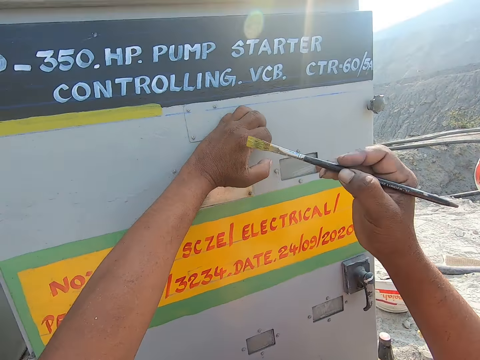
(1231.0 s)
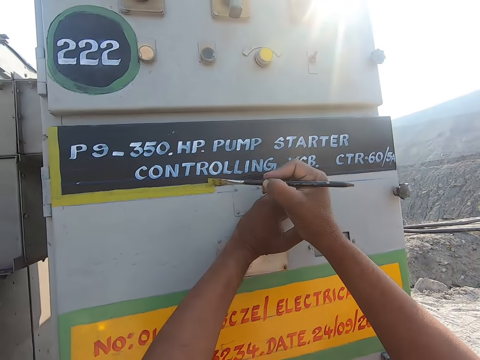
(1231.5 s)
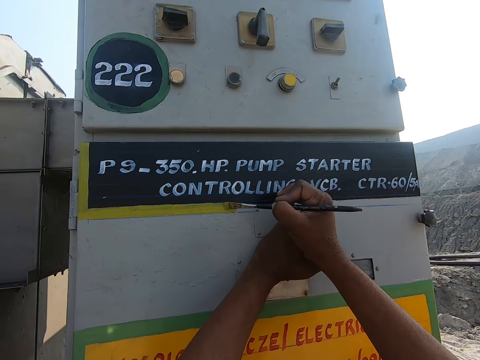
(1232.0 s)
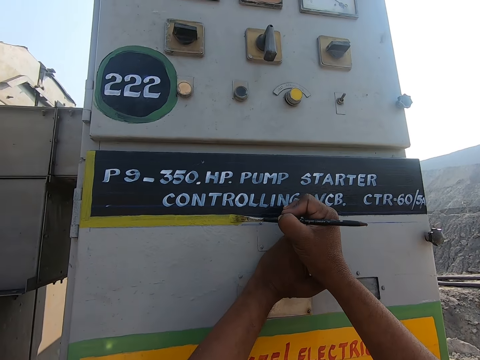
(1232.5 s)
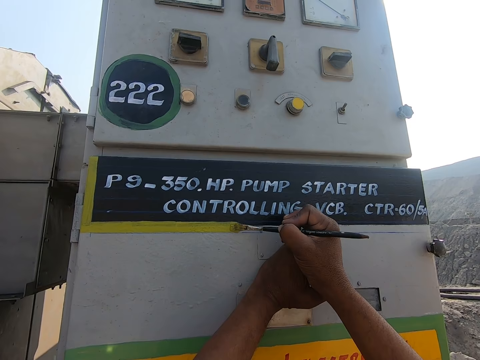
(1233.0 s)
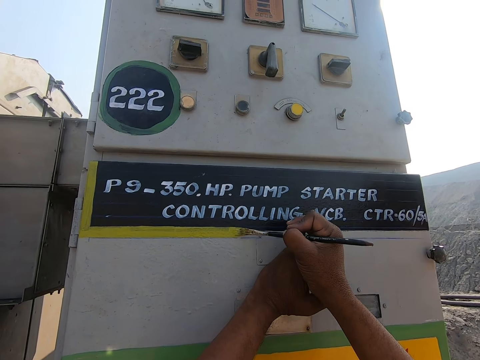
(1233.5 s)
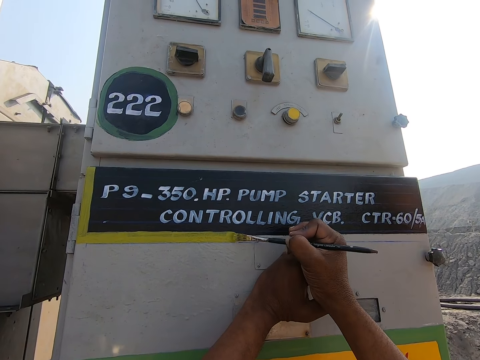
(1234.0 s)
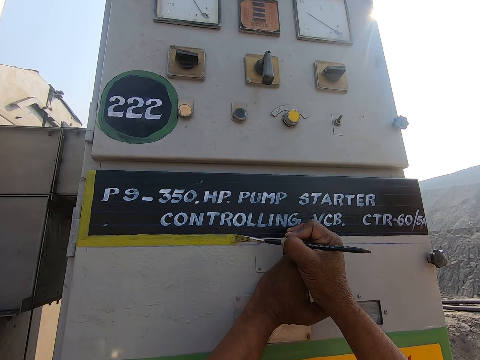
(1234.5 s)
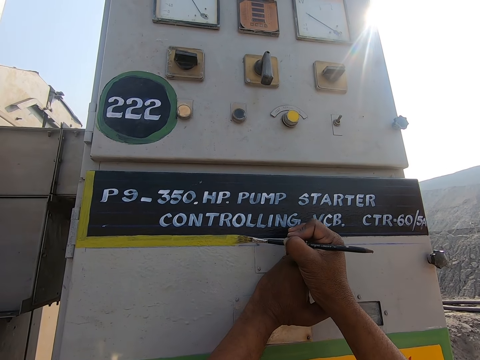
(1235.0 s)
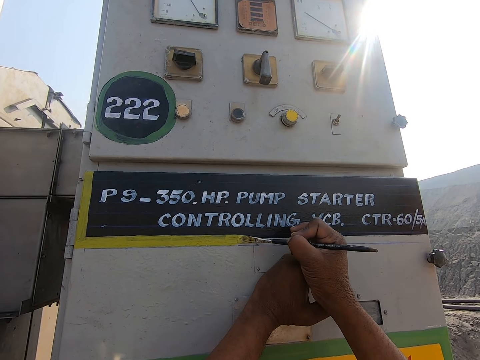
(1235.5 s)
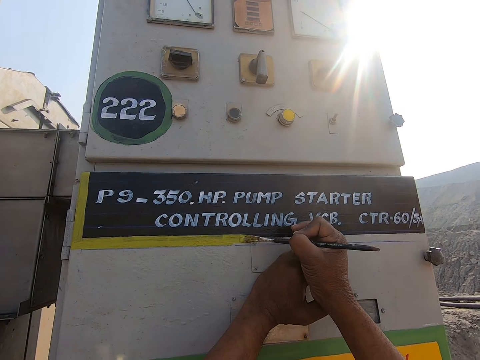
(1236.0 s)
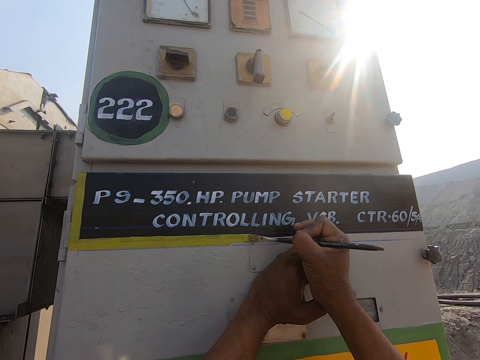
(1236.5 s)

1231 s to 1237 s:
The camera wearer paints the door with a paint brush.

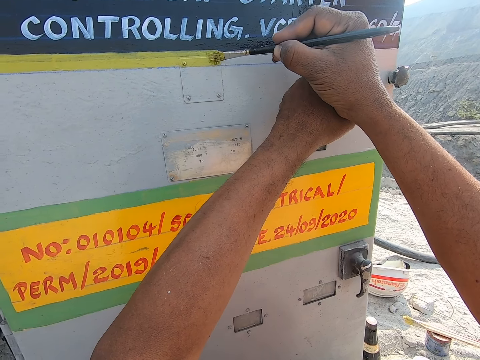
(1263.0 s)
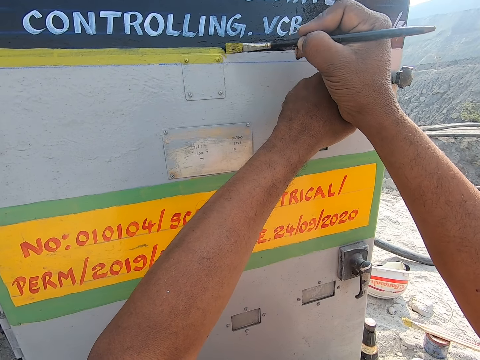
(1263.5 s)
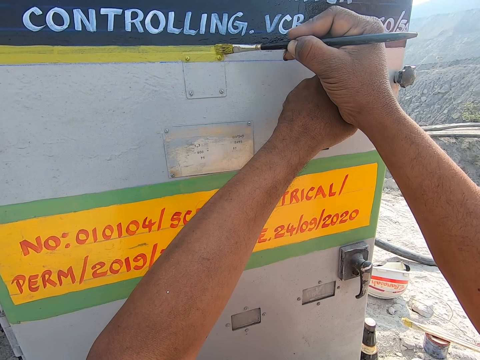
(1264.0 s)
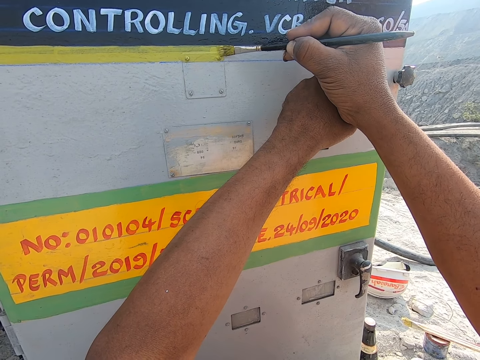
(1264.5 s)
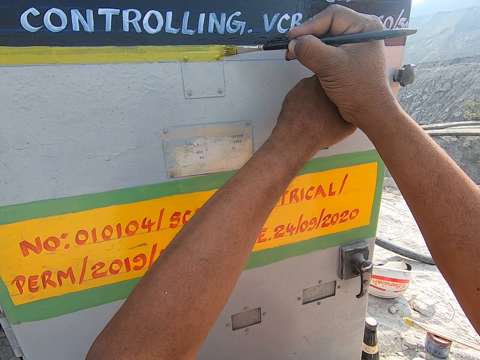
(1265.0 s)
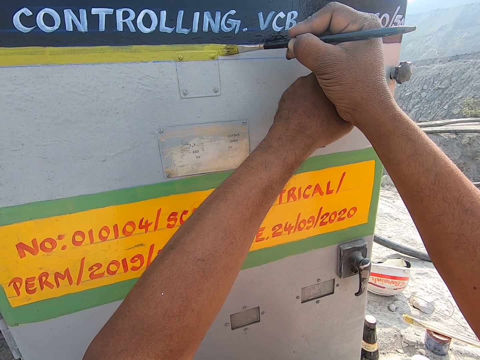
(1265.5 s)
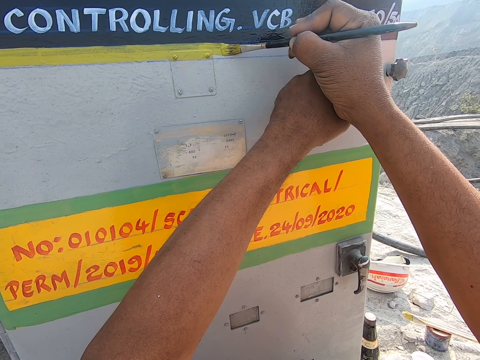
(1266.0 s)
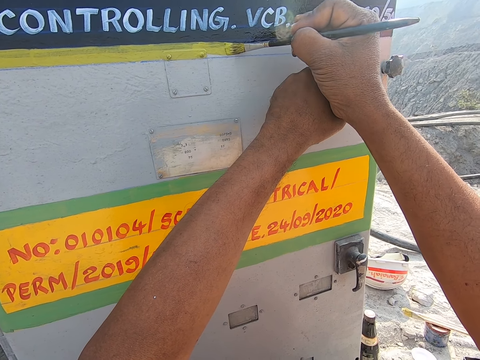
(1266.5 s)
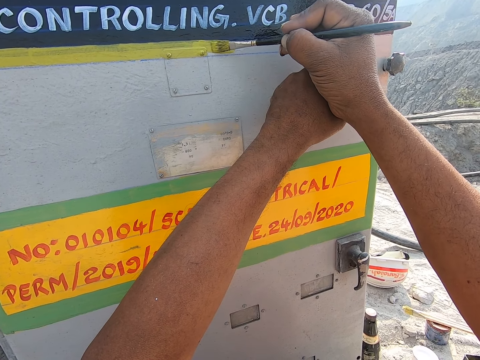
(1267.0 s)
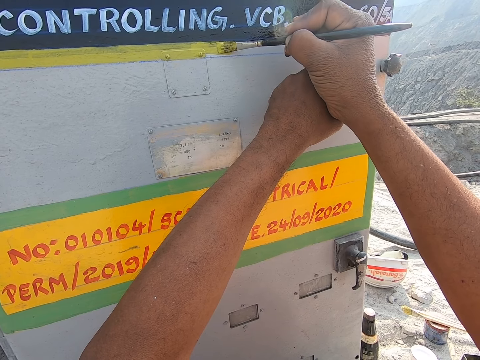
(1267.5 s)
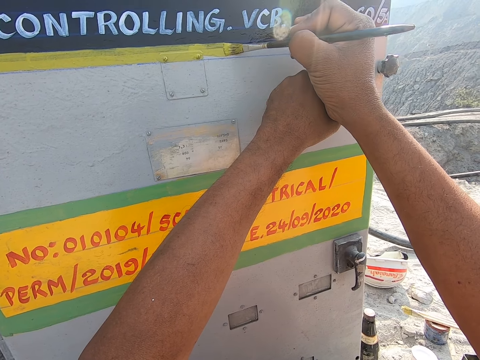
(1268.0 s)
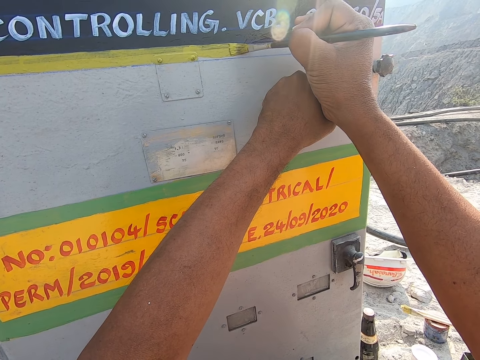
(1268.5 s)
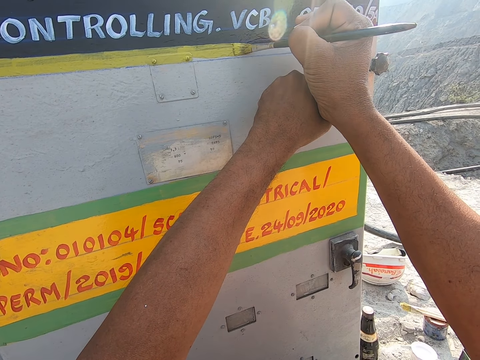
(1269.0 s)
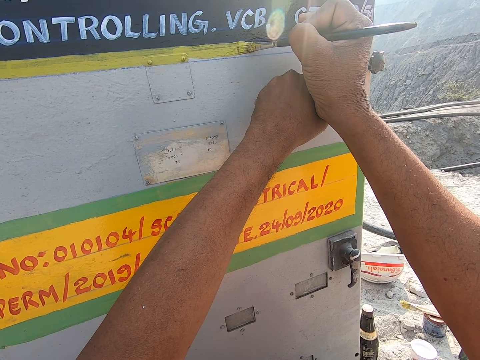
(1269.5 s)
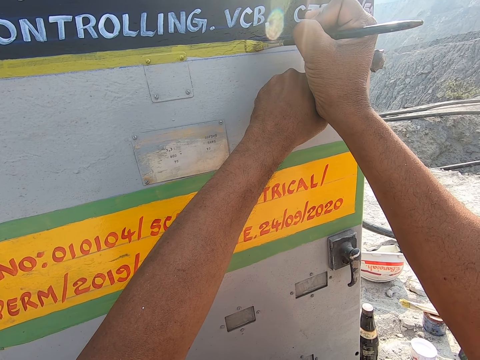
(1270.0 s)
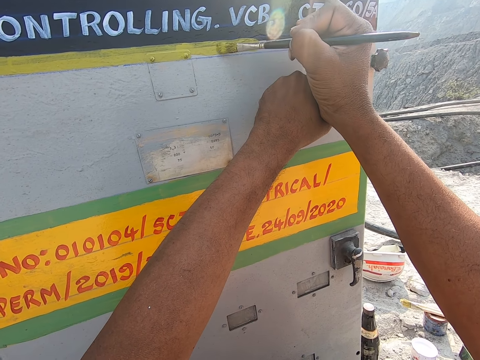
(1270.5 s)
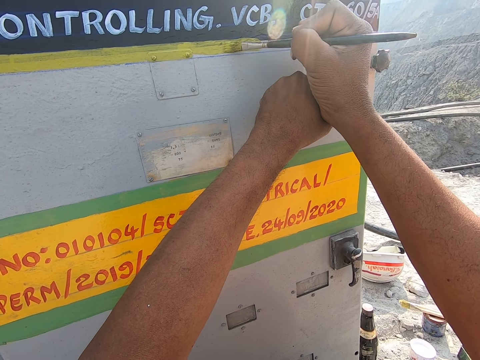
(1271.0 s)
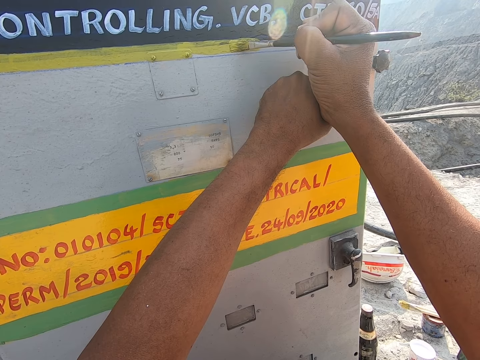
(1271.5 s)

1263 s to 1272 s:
The camera wearer paints the door with a paint brush.

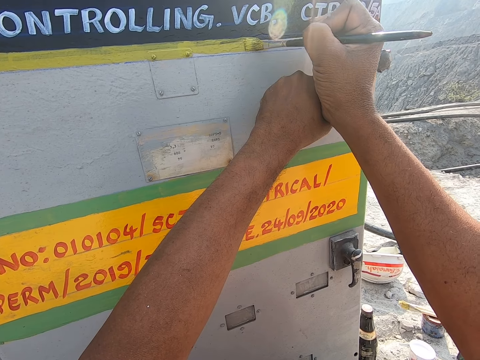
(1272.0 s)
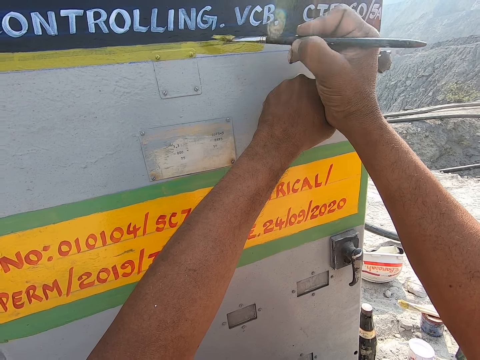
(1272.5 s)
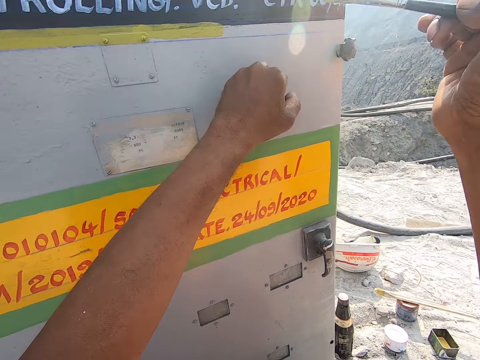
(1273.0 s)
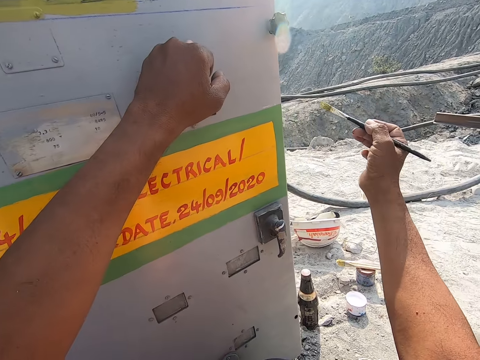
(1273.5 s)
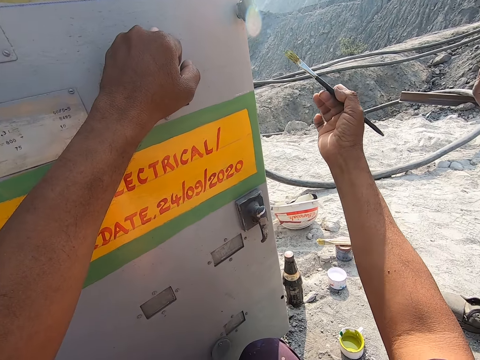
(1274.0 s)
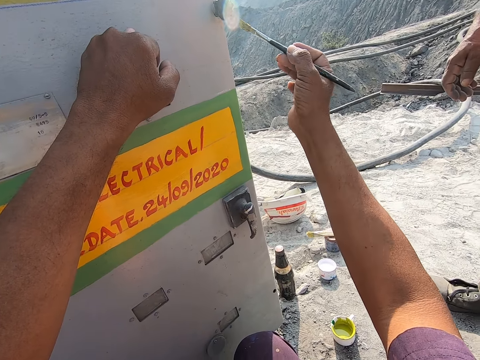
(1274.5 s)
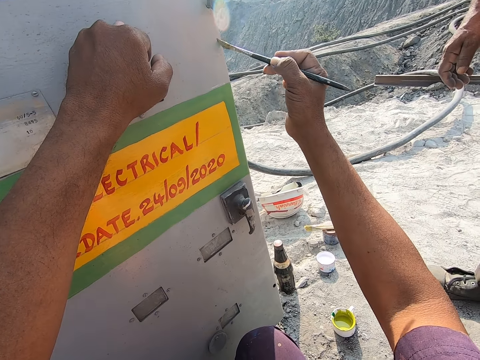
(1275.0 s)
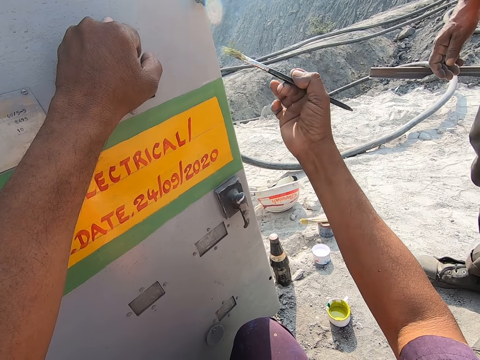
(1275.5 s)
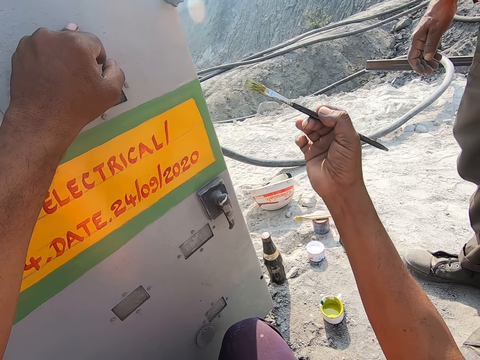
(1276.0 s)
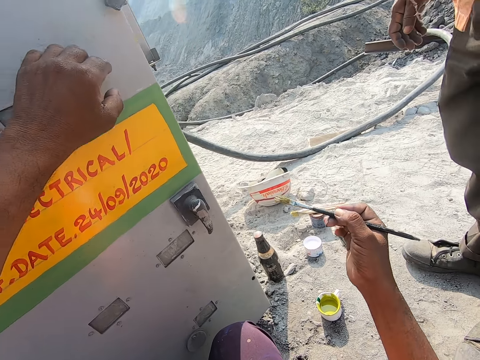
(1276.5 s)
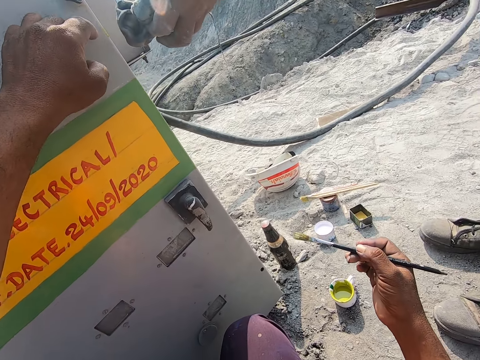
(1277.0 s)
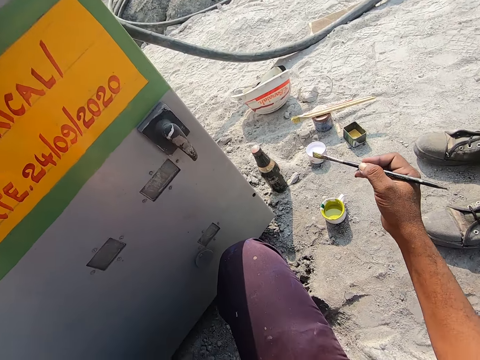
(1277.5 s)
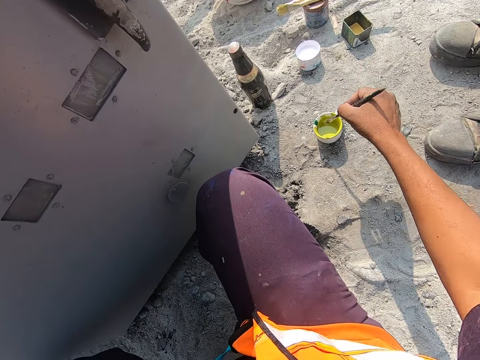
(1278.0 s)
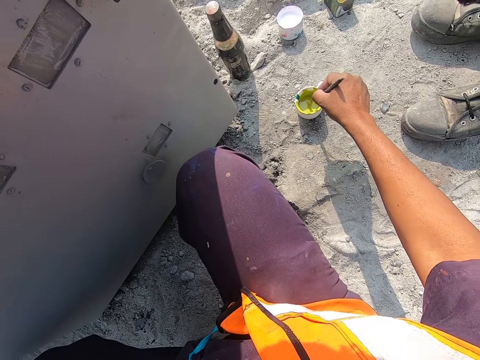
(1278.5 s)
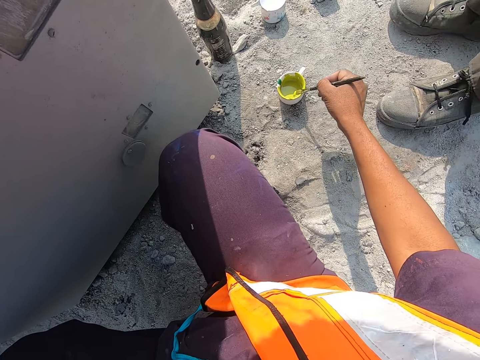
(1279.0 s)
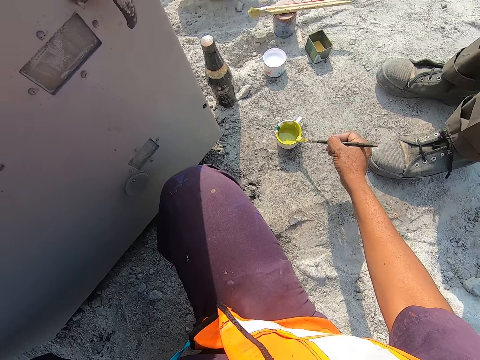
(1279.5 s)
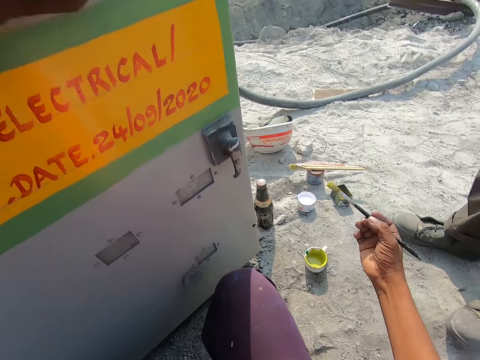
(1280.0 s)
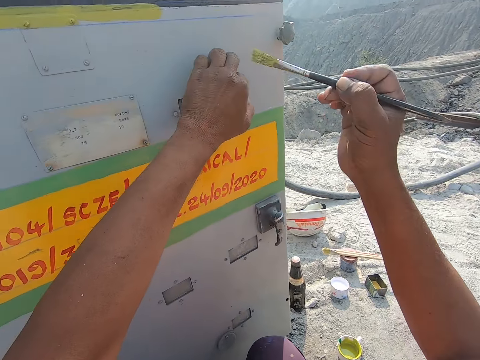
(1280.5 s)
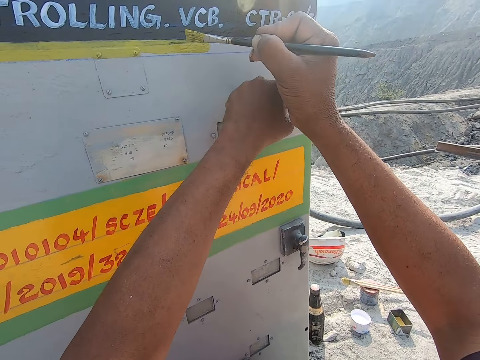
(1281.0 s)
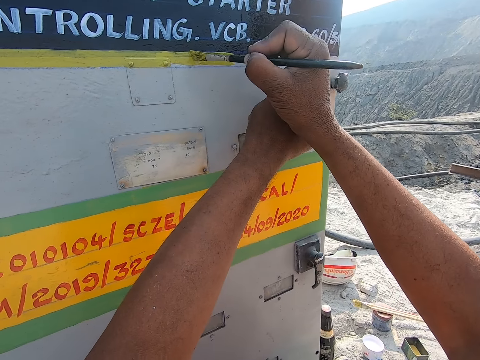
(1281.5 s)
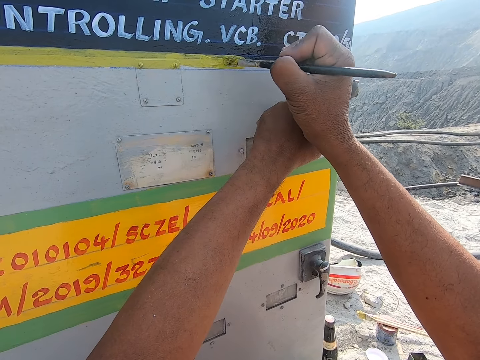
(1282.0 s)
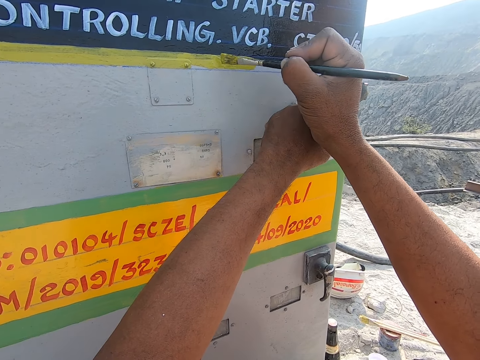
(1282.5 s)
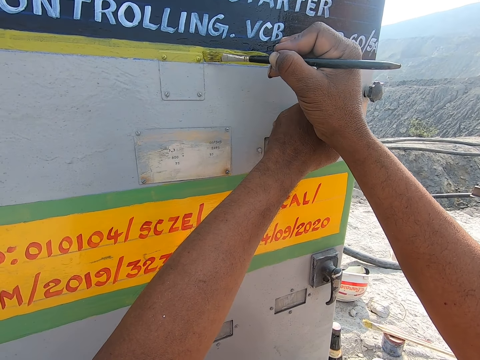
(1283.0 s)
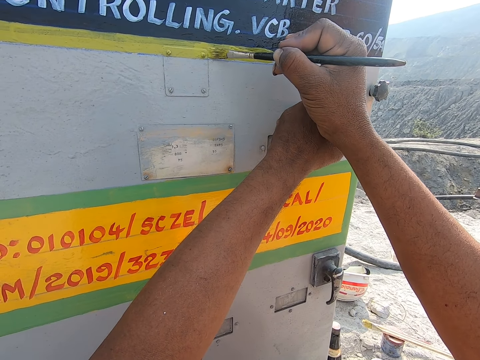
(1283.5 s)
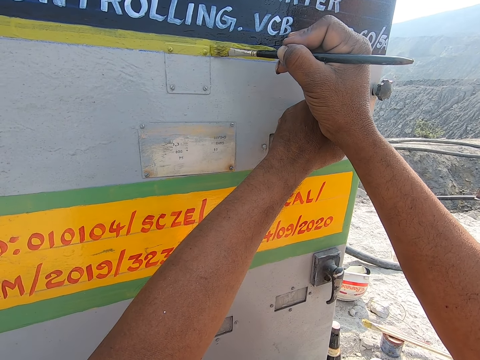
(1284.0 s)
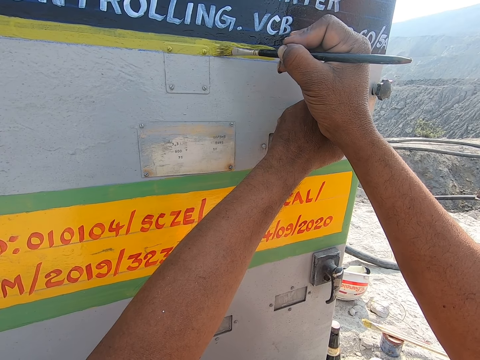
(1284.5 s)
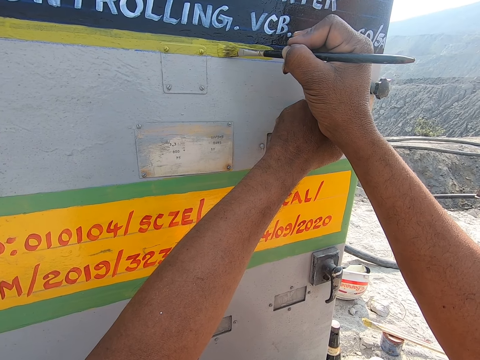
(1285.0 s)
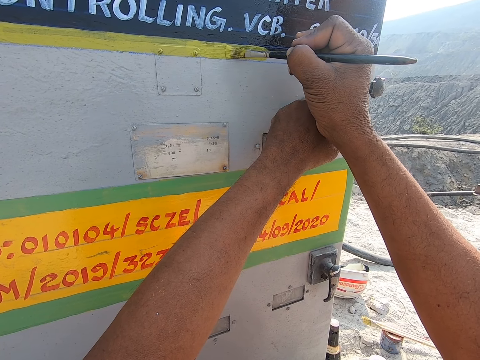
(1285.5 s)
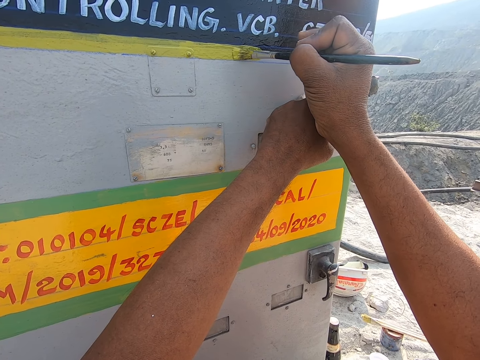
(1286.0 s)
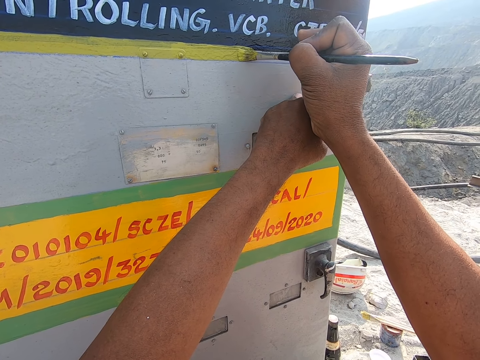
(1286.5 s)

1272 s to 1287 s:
The camera wearer shakes a paint brush. They rub the paint brush on the edge of a pump control panel or door. They dip the paint brush in paint. They rub the paint brush on the edge of a cup. They paint the door with the paint brush.
